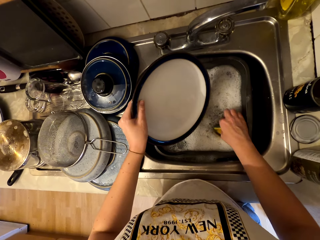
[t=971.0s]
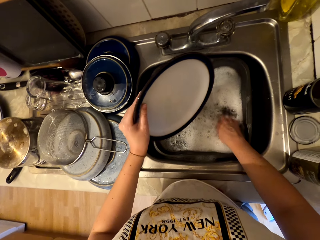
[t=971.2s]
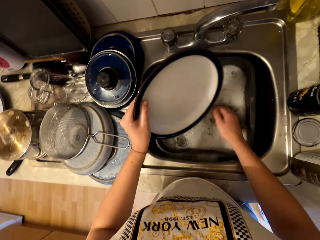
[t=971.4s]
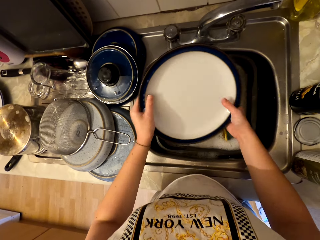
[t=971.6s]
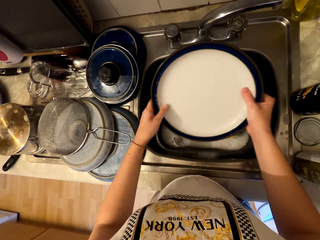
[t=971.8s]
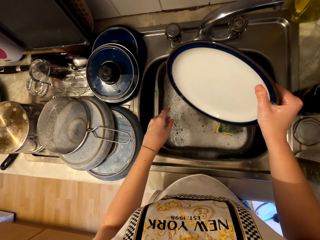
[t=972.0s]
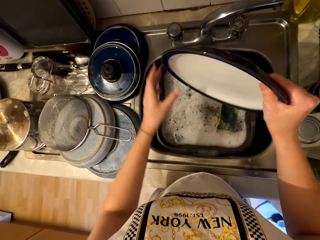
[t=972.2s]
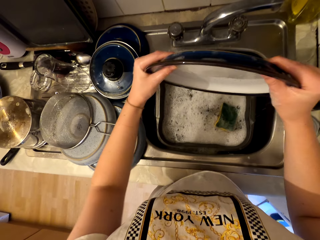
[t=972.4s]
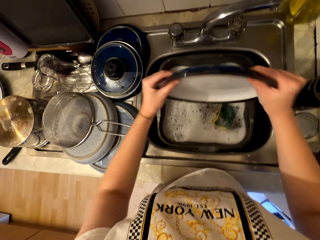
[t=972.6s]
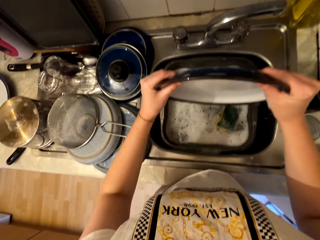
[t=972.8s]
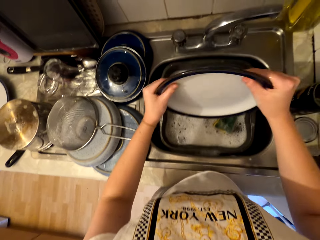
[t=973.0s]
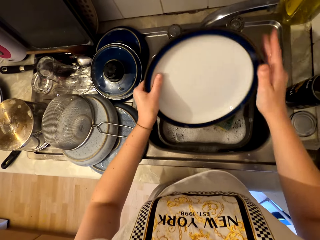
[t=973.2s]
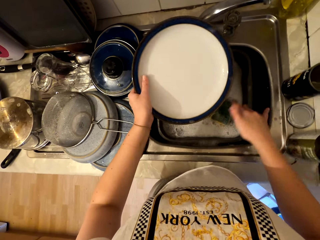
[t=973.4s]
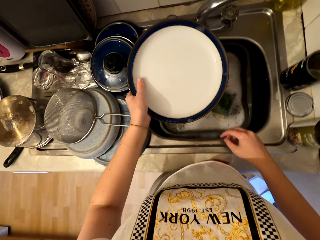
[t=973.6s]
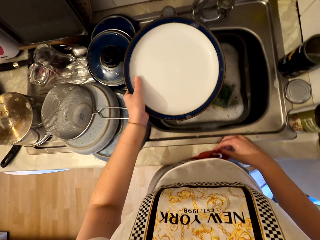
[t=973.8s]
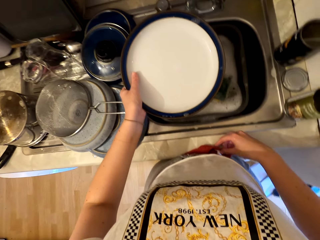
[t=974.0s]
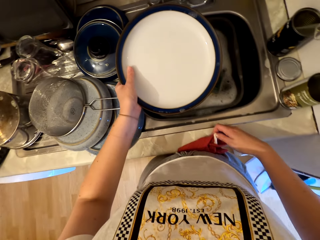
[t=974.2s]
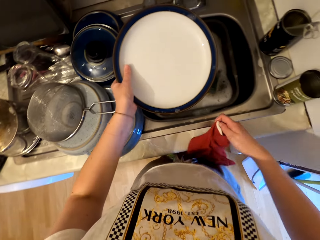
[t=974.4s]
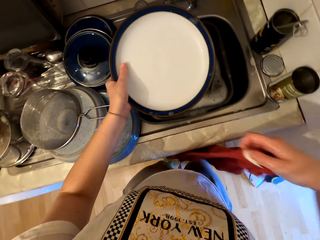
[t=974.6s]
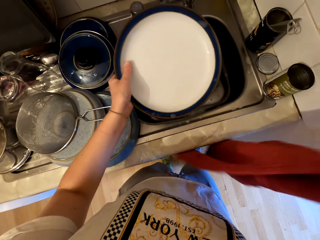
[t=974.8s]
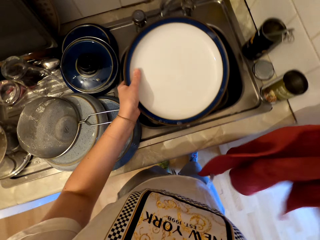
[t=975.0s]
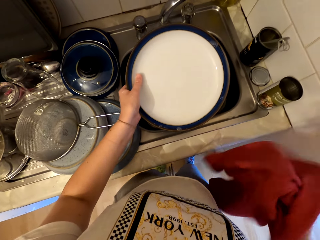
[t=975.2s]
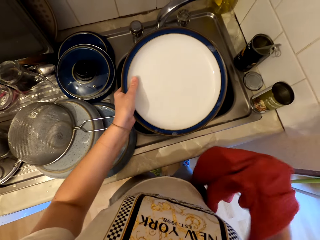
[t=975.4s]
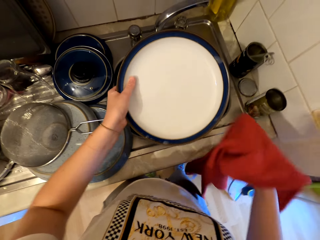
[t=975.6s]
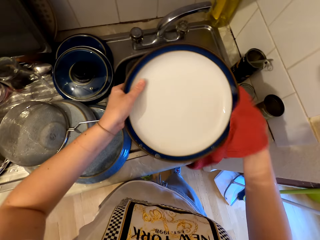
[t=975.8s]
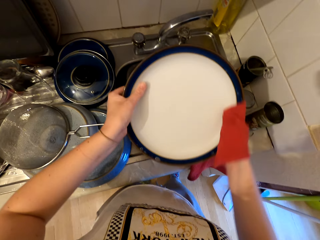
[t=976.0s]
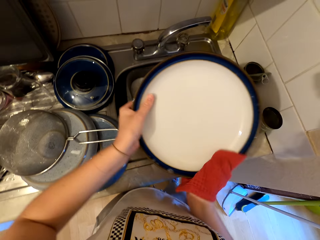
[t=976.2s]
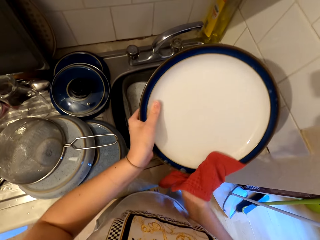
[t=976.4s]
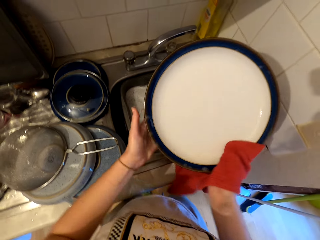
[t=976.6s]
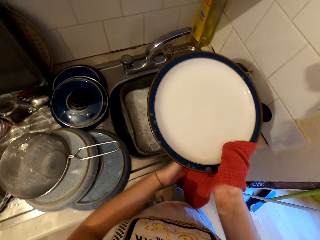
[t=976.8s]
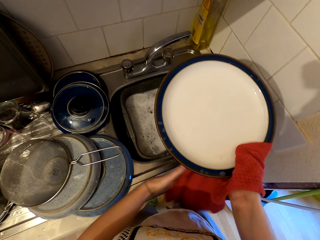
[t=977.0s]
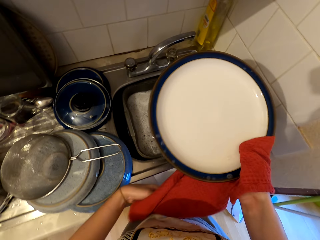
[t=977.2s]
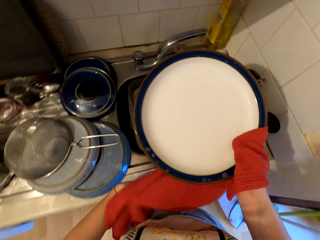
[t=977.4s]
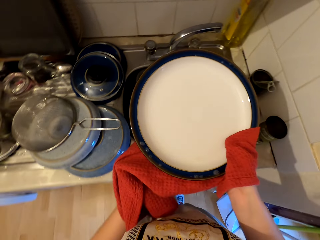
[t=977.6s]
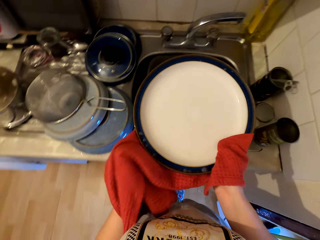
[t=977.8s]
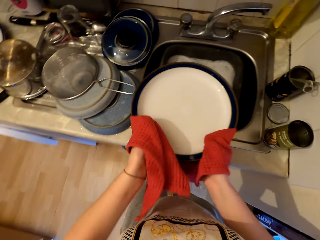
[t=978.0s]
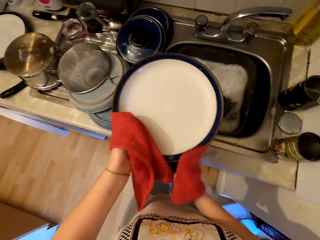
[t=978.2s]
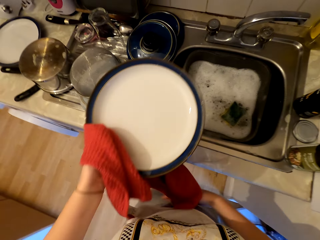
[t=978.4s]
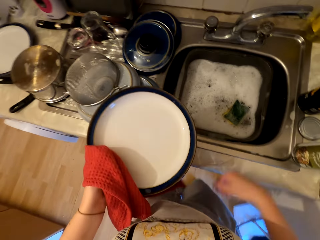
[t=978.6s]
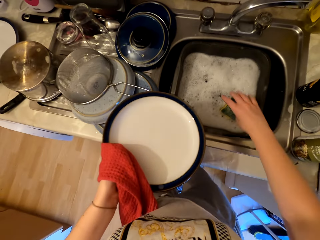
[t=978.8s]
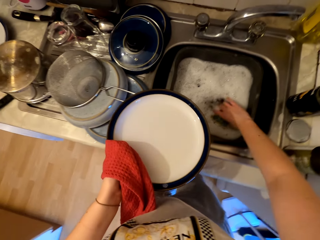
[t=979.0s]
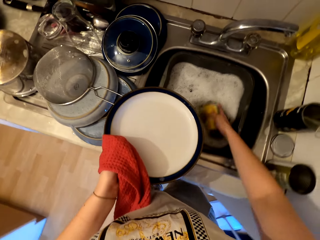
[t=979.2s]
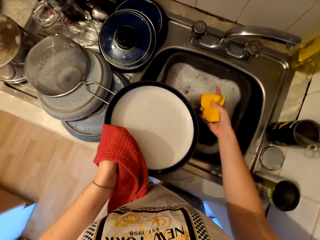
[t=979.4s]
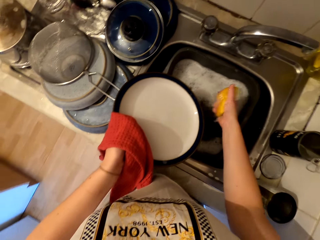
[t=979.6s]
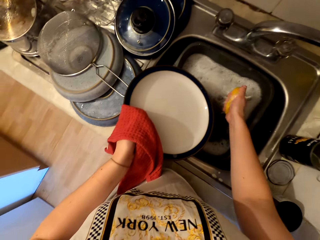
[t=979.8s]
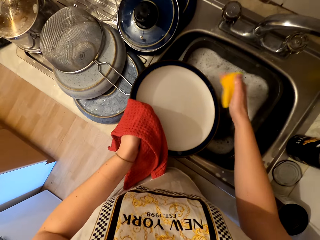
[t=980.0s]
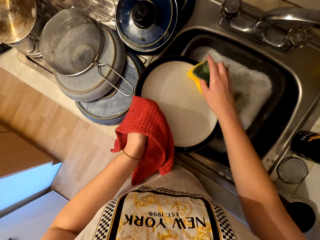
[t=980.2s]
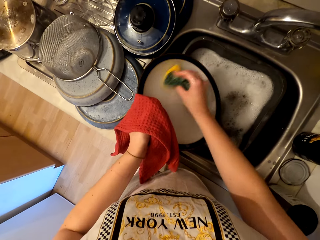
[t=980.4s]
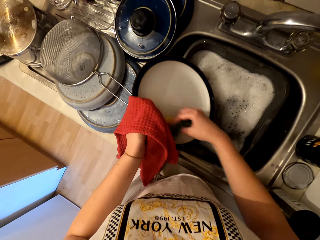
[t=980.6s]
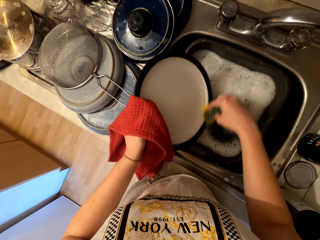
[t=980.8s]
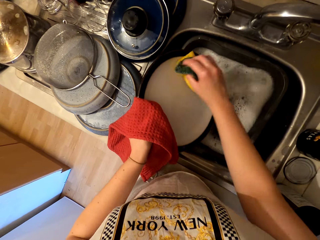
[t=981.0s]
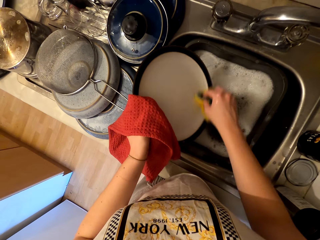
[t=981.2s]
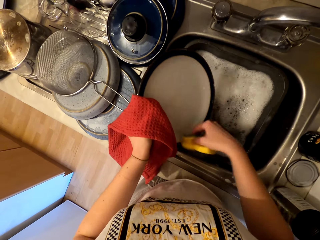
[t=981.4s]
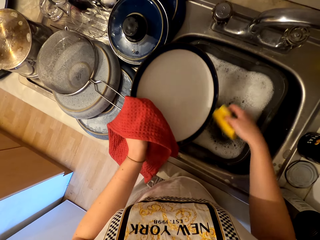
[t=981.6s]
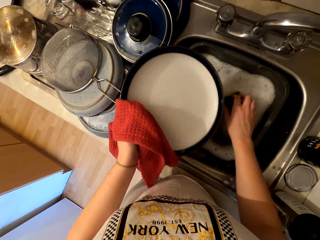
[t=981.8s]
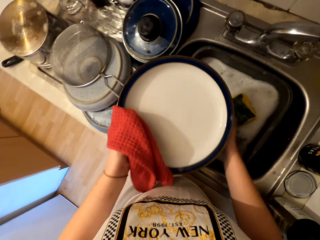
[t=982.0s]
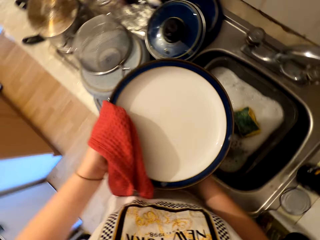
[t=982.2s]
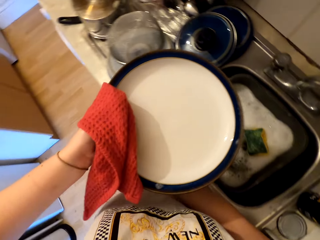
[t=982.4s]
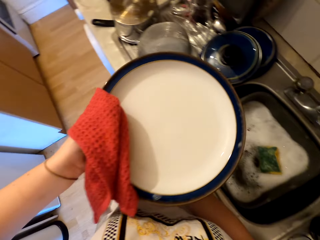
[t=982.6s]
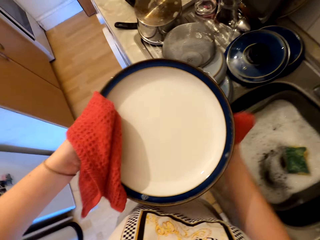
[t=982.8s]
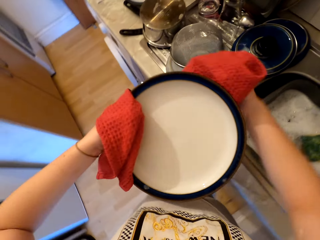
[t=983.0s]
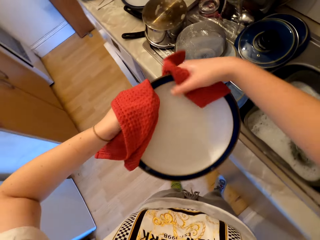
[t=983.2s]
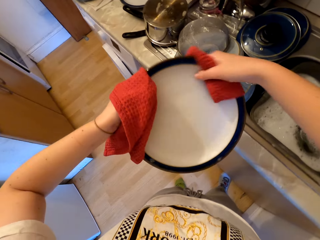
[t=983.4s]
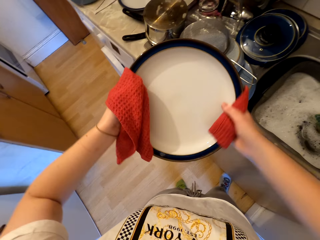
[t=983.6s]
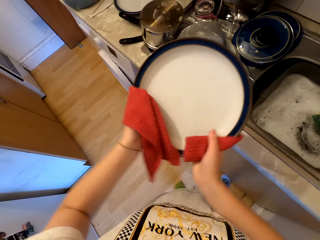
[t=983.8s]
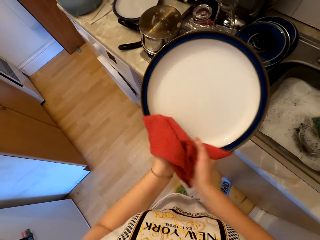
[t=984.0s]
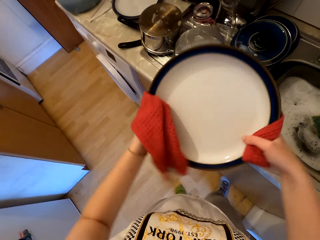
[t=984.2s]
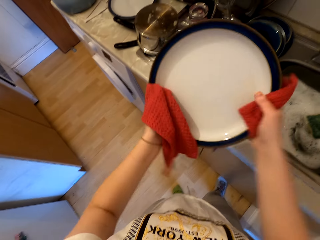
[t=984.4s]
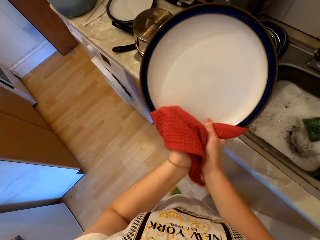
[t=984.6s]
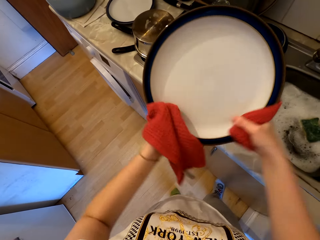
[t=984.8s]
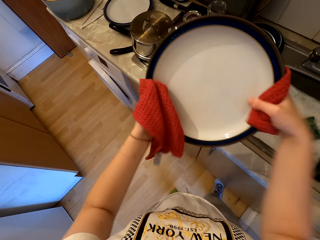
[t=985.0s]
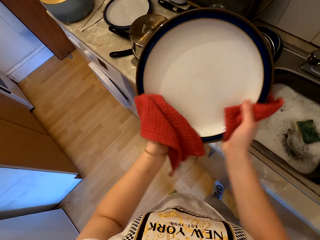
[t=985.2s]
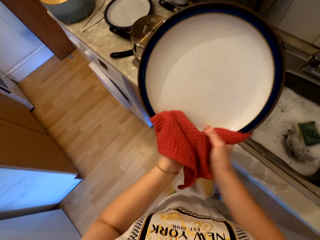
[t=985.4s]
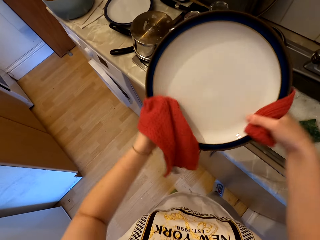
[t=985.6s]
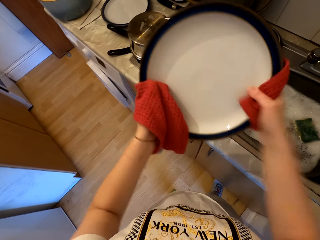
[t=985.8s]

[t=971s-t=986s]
The camera wearer inserts the scrubber or sponge in water in the sink. They lift the lid or plate. They shake the plate. They hold a towel. They lift the towel. They throw up the towel. They wipe the plate. They pick up the sponge from the basin. They press the scrubber. They wipe the plate with the scrubber. They insert the scrubber in water in the basin. They wipe the plate.

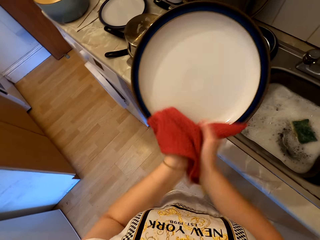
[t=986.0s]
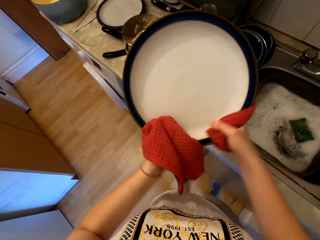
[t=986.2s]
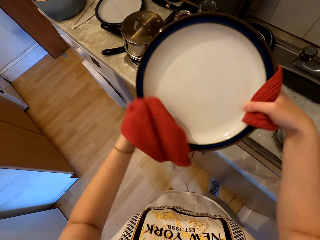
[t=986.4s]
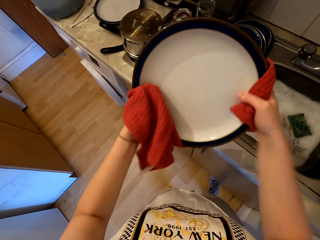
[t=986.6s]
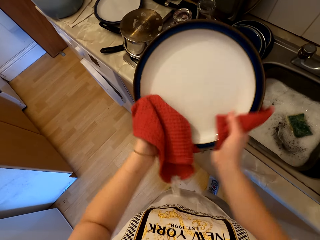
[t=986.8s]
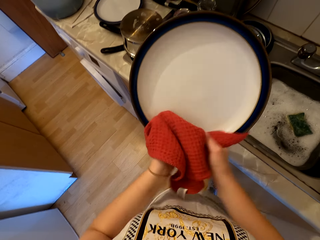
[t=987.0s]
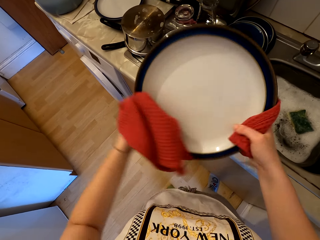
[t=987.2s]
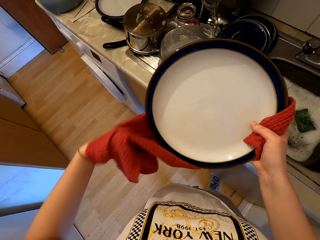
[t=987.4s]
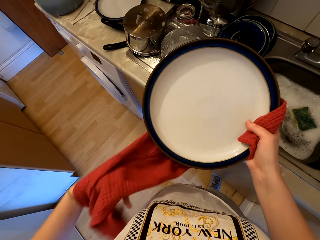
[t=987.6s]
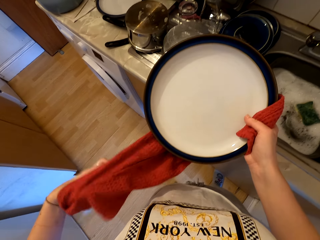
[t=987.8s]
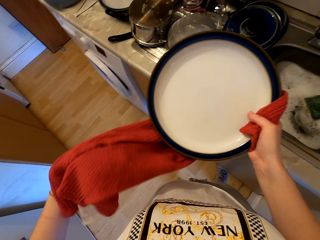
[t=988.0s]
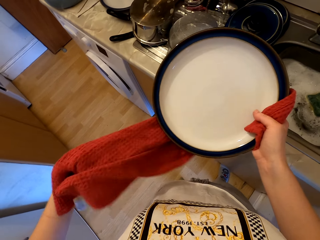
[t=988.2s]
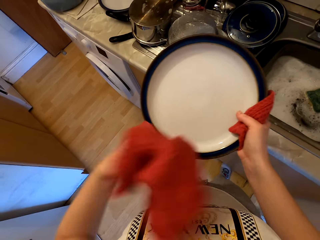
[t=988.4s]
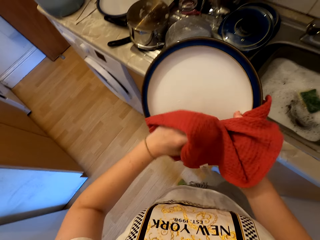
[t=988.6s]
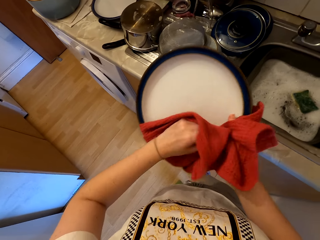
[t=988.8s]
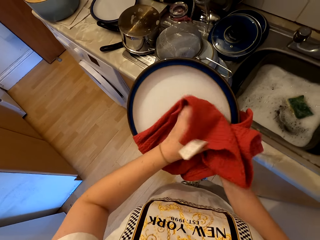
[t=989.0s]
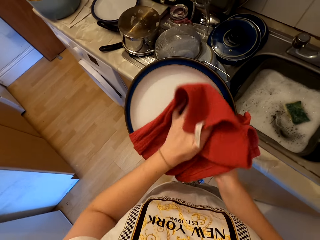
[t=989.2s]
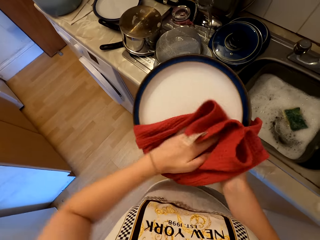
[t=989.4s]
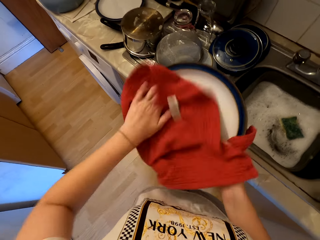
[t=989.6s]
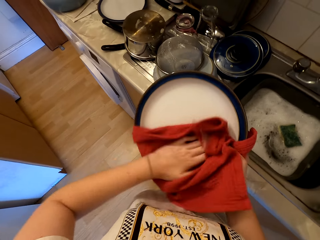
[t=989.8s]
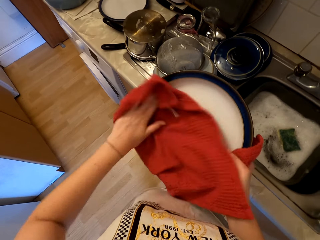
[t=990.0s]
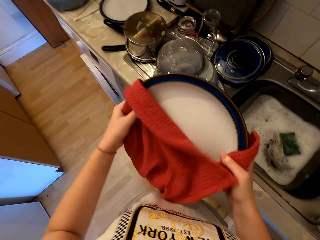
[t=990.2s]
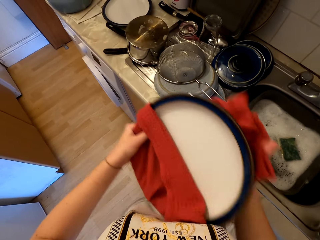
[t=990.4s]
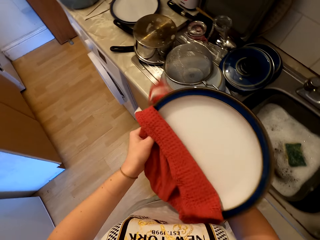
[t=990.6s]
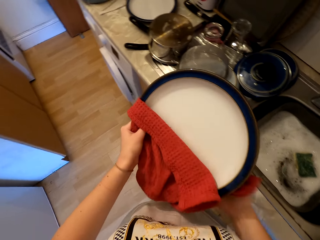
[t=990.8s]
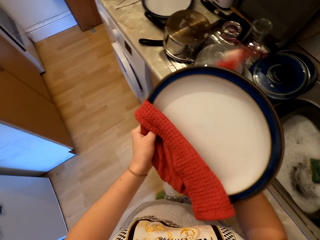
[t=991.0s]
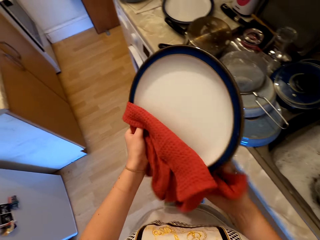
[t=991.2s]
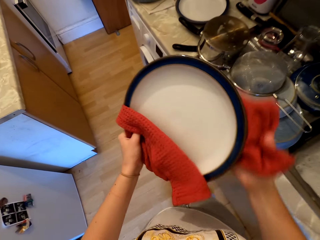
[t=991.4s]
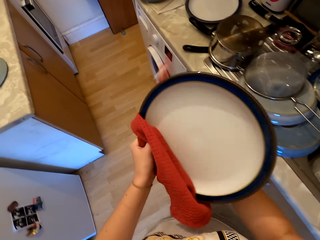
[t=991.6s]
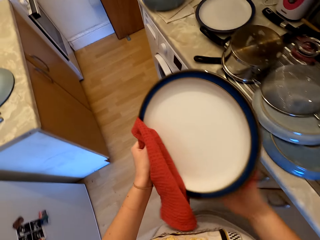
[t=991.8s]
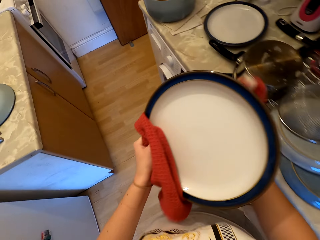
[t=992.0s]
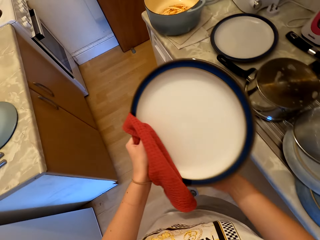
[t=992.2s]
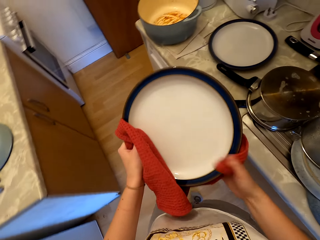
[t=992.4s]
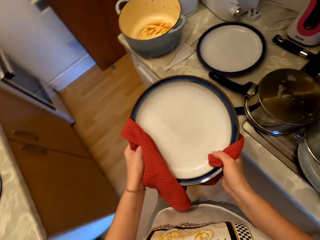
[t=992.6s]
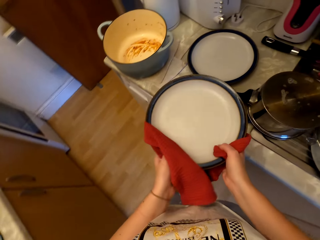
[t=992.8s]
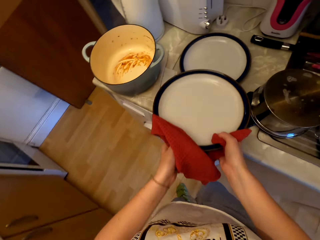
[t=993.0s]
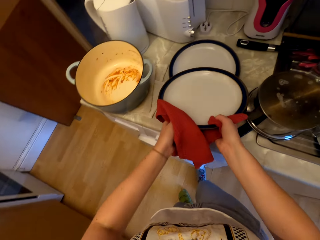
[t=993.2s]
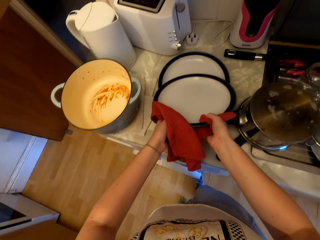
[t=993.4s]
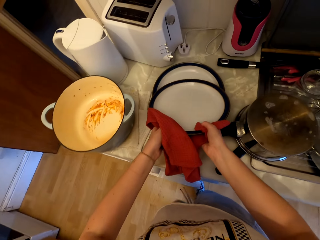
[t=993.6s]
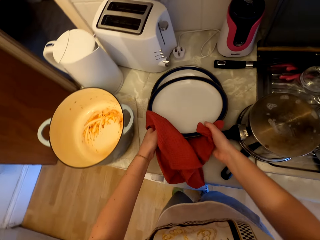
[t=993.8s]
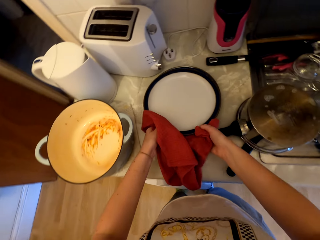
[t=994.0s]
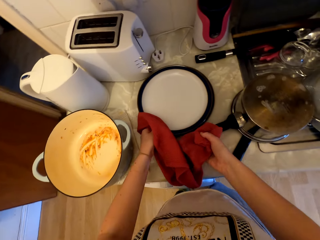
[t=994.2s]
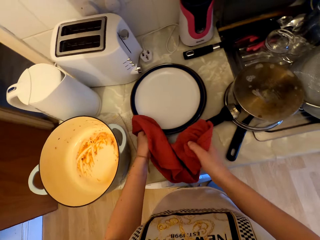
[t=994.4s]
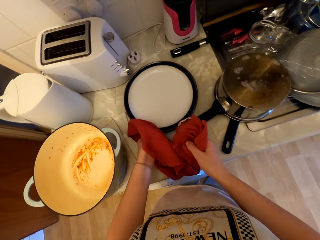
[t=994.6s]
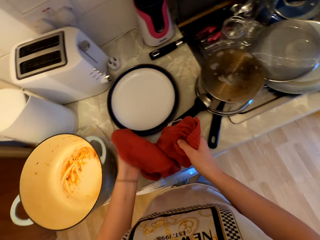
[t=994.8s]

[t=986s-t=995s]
The camera wearer places the plate down on the countertop.
